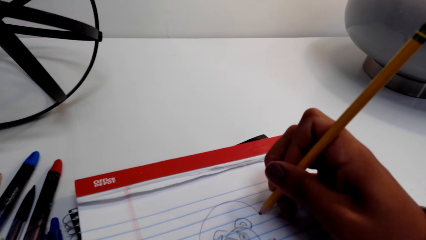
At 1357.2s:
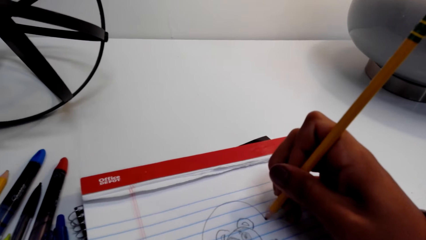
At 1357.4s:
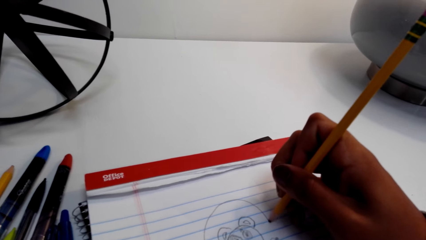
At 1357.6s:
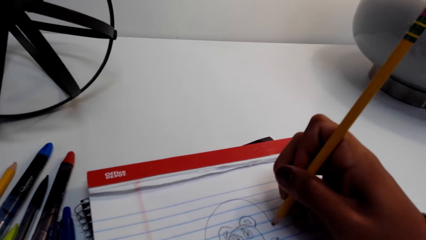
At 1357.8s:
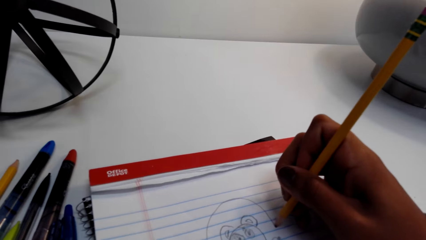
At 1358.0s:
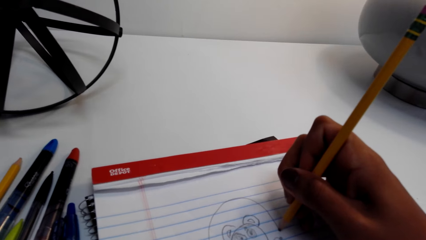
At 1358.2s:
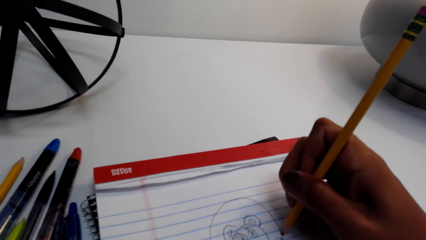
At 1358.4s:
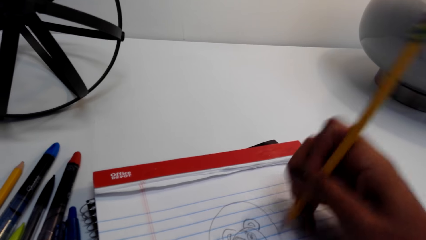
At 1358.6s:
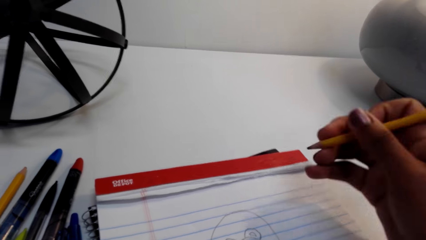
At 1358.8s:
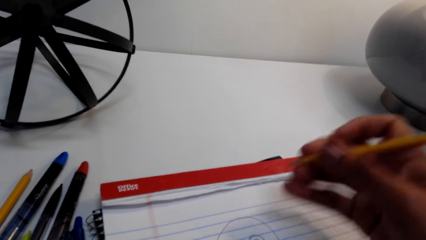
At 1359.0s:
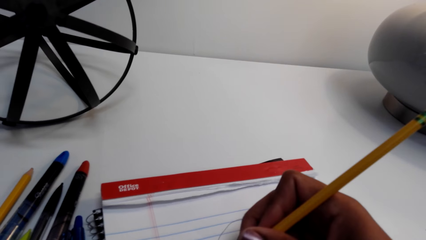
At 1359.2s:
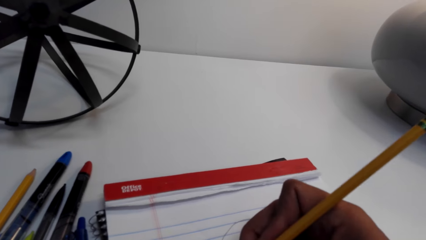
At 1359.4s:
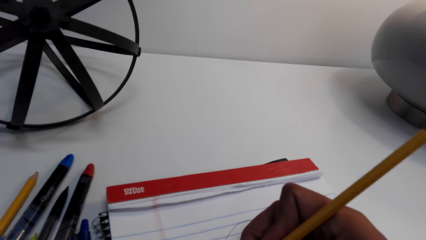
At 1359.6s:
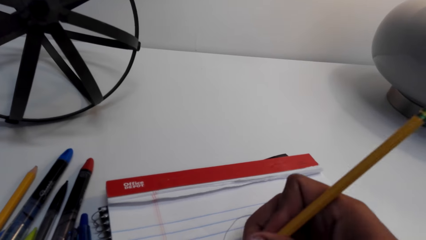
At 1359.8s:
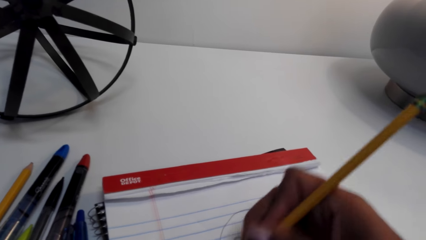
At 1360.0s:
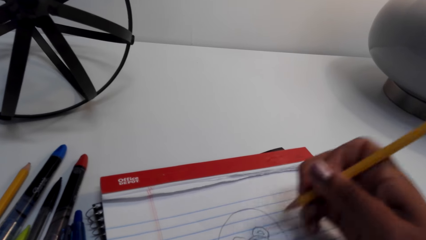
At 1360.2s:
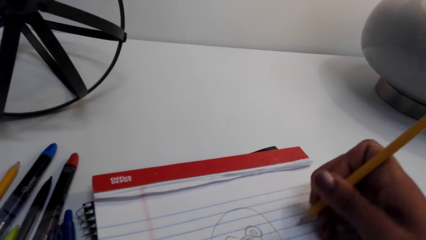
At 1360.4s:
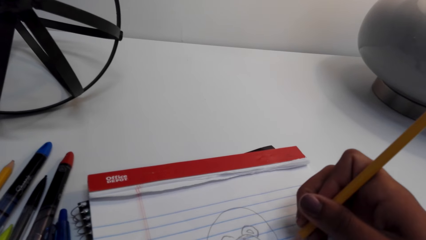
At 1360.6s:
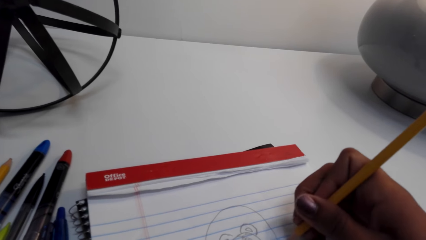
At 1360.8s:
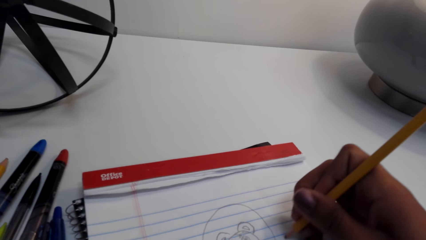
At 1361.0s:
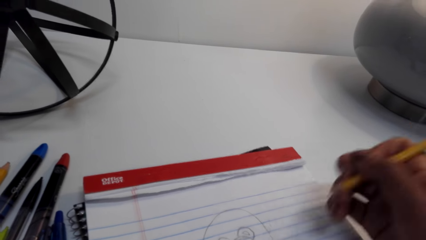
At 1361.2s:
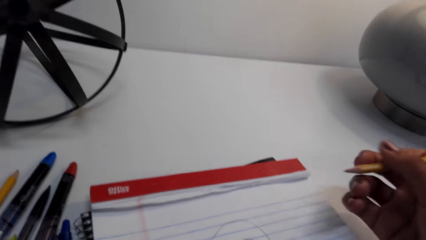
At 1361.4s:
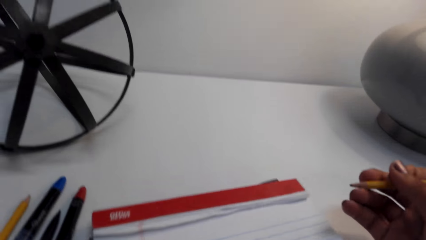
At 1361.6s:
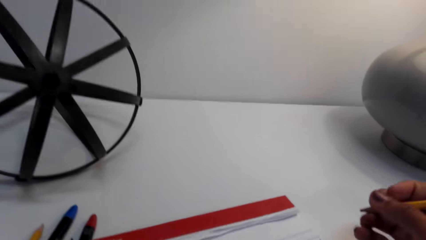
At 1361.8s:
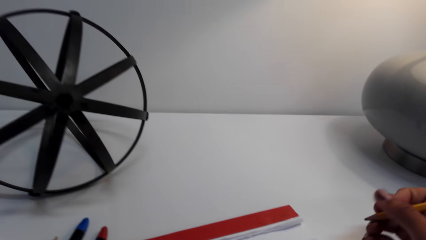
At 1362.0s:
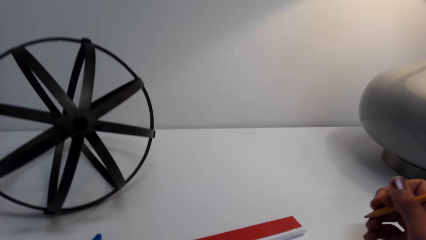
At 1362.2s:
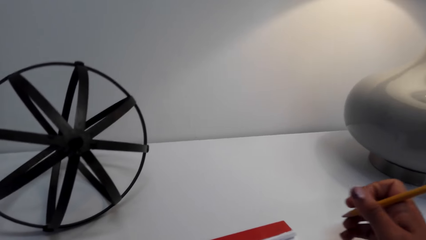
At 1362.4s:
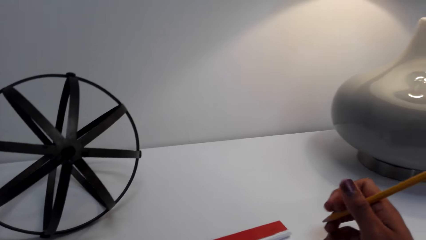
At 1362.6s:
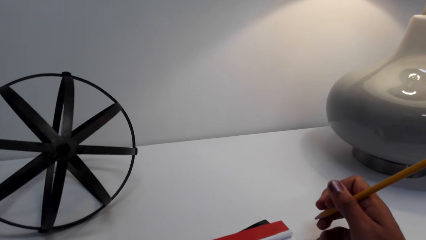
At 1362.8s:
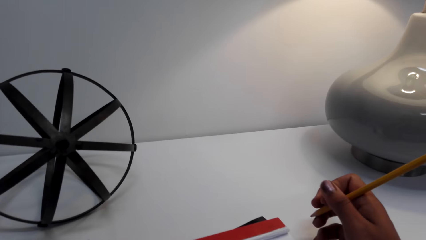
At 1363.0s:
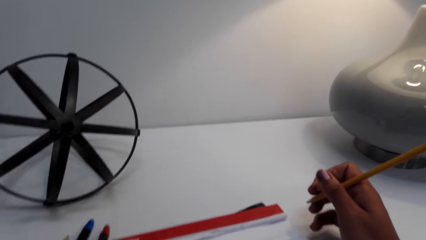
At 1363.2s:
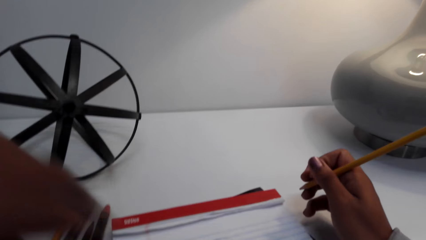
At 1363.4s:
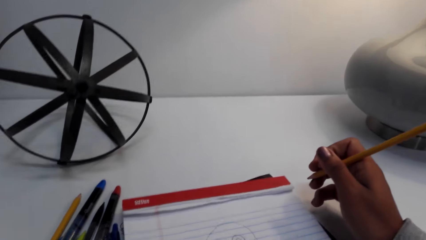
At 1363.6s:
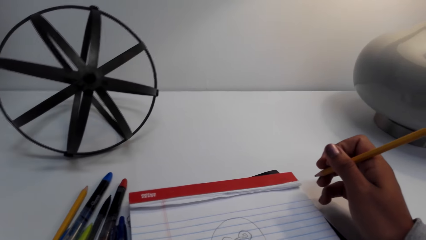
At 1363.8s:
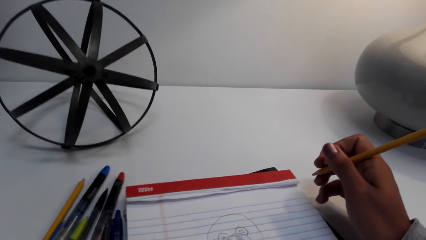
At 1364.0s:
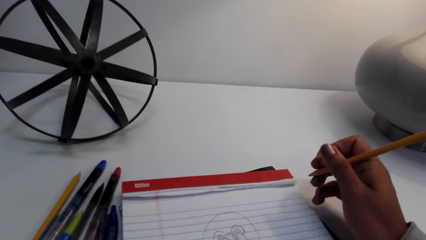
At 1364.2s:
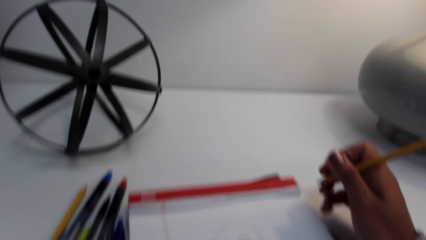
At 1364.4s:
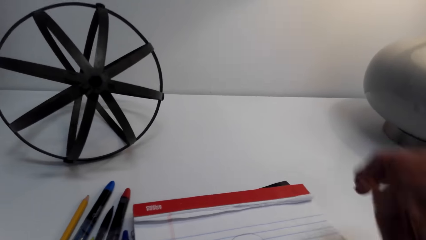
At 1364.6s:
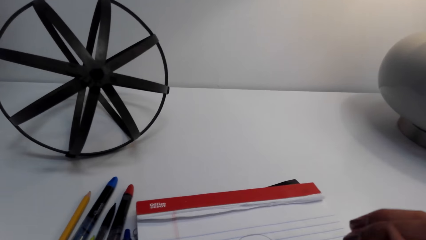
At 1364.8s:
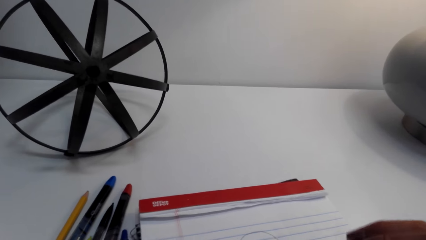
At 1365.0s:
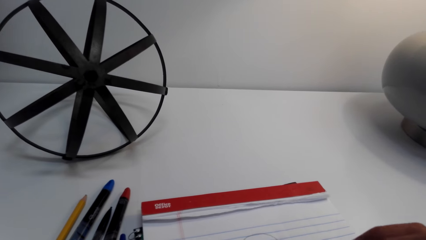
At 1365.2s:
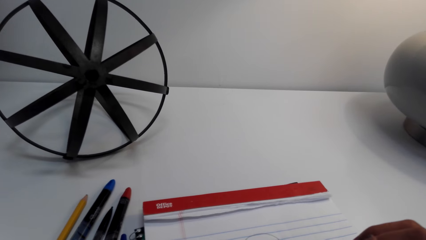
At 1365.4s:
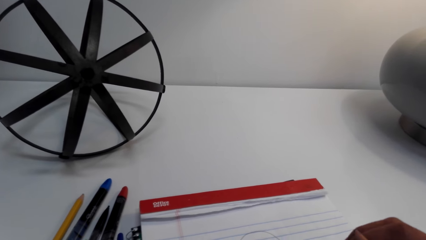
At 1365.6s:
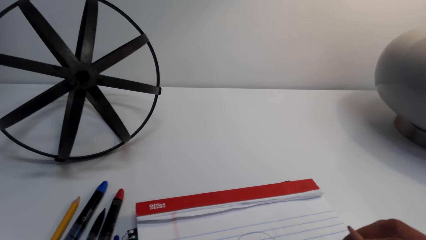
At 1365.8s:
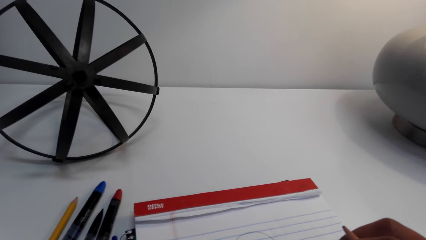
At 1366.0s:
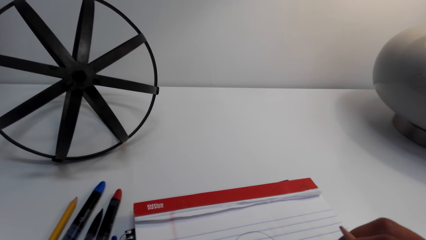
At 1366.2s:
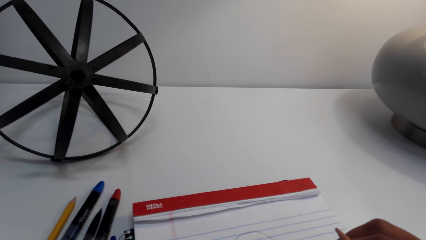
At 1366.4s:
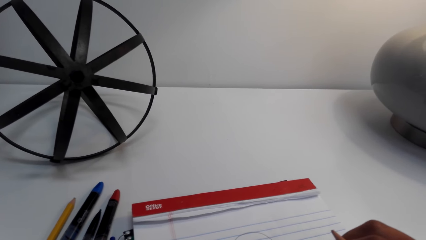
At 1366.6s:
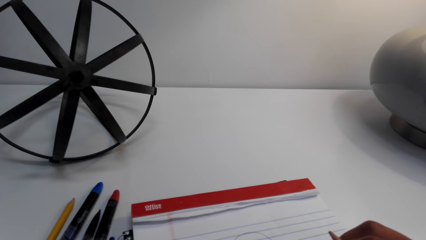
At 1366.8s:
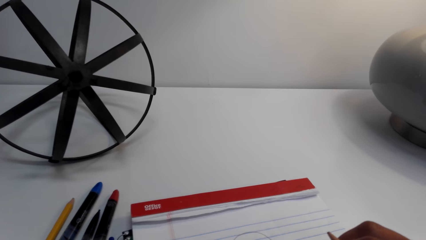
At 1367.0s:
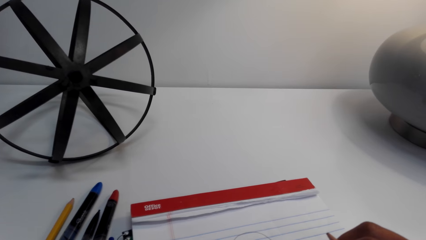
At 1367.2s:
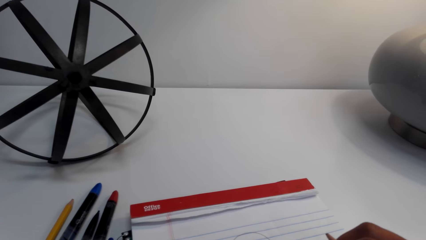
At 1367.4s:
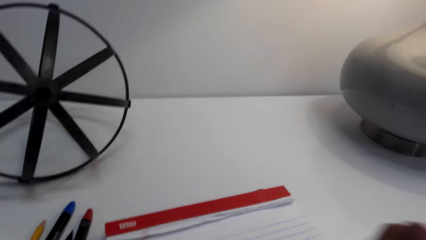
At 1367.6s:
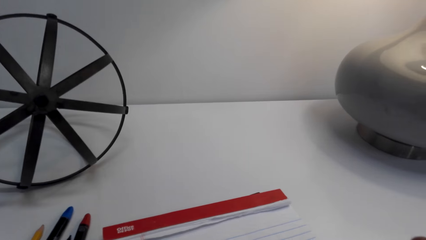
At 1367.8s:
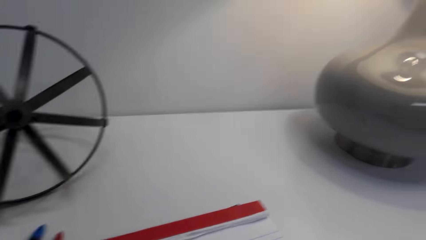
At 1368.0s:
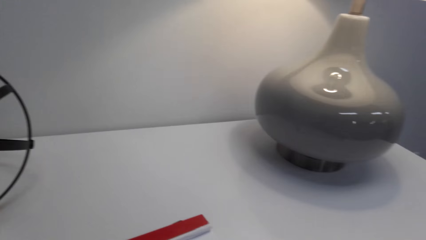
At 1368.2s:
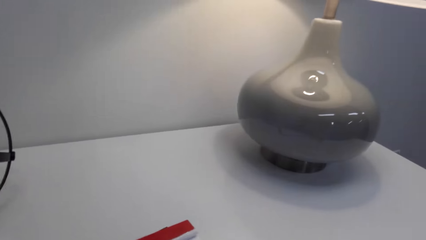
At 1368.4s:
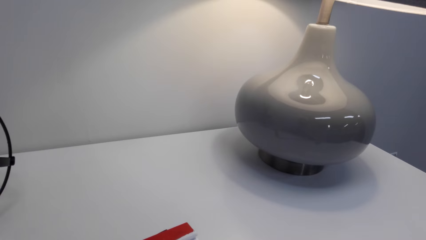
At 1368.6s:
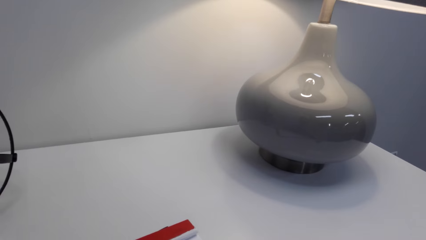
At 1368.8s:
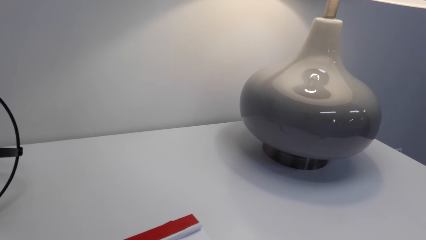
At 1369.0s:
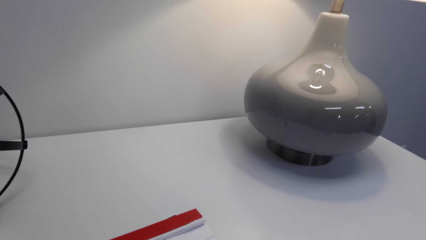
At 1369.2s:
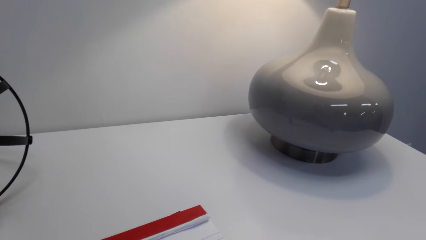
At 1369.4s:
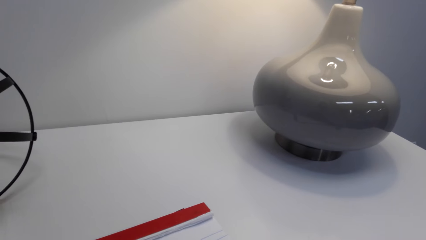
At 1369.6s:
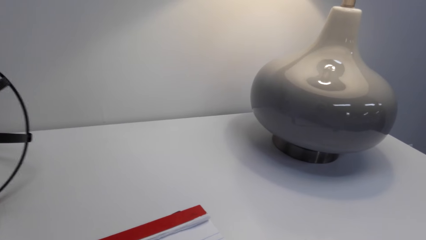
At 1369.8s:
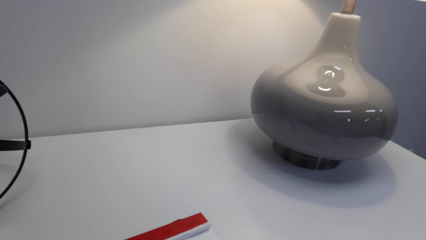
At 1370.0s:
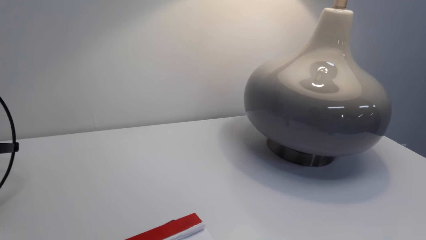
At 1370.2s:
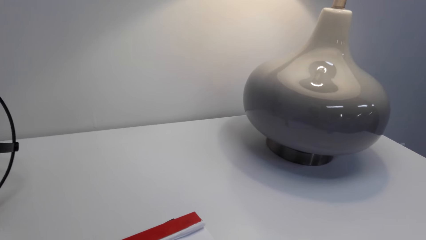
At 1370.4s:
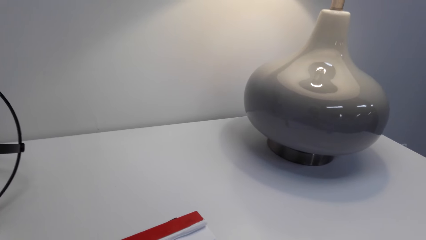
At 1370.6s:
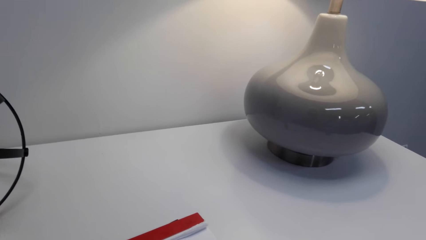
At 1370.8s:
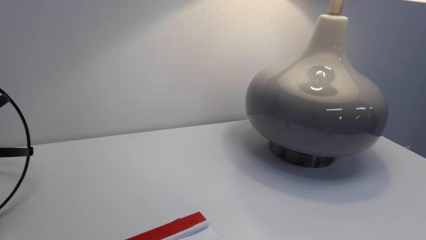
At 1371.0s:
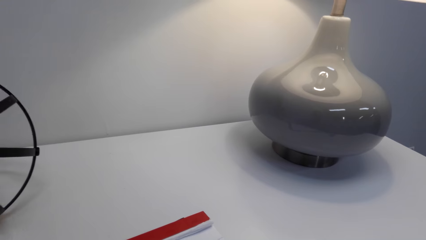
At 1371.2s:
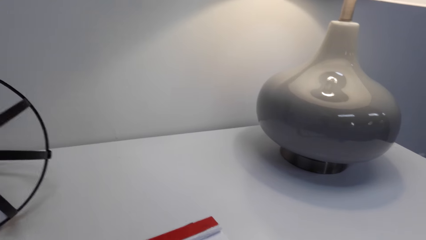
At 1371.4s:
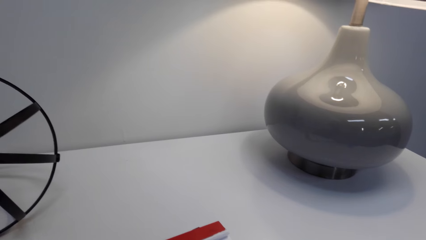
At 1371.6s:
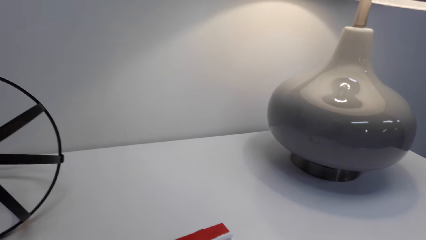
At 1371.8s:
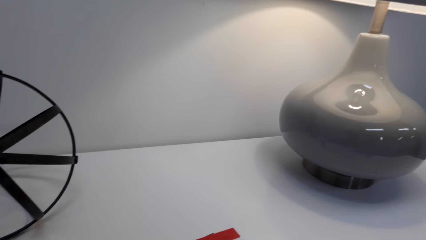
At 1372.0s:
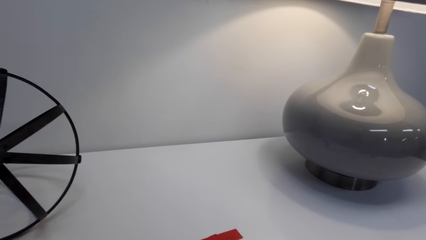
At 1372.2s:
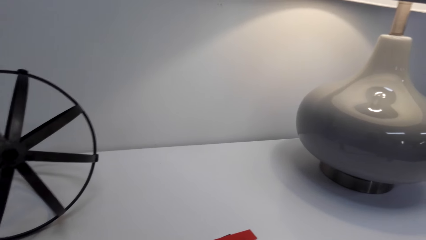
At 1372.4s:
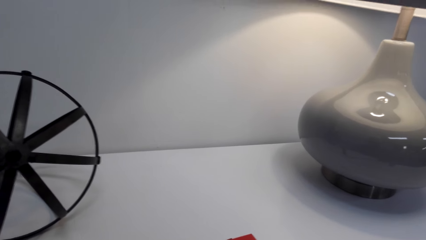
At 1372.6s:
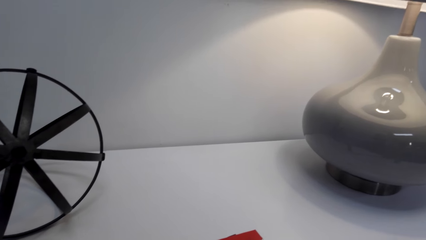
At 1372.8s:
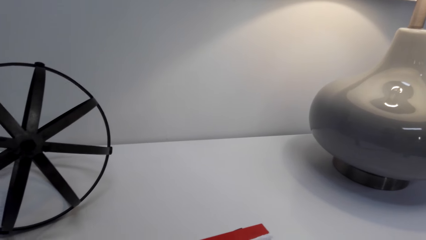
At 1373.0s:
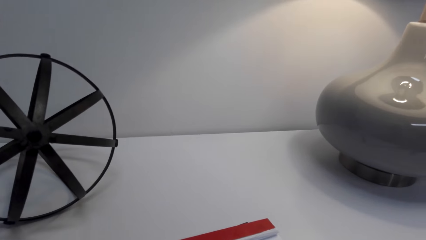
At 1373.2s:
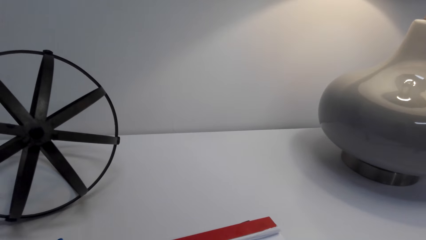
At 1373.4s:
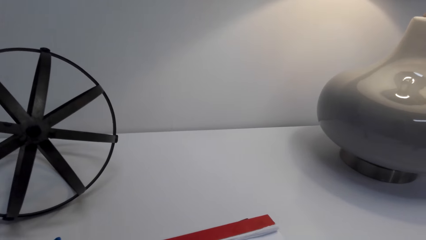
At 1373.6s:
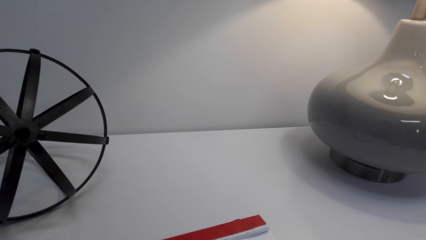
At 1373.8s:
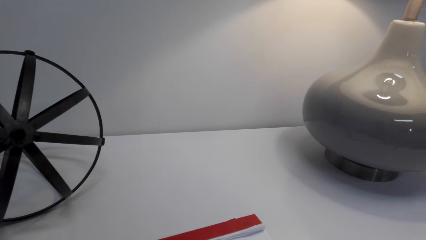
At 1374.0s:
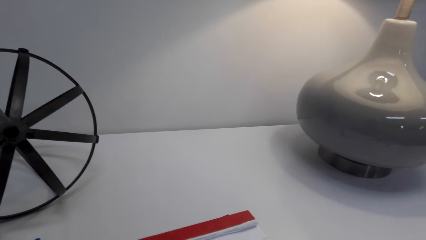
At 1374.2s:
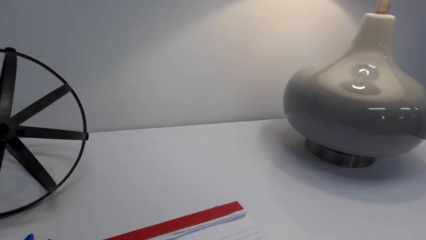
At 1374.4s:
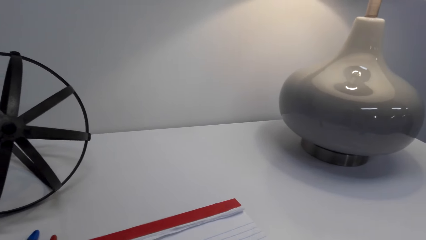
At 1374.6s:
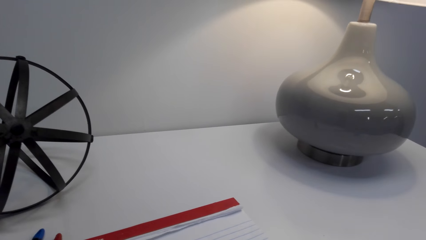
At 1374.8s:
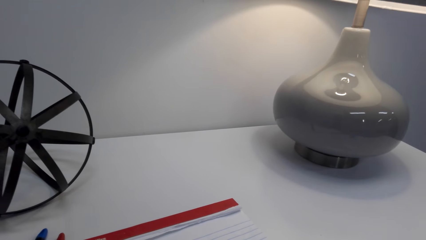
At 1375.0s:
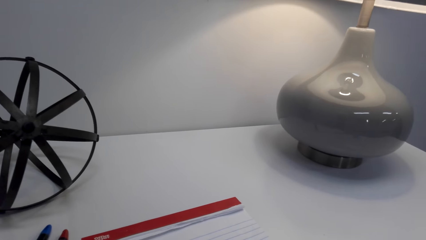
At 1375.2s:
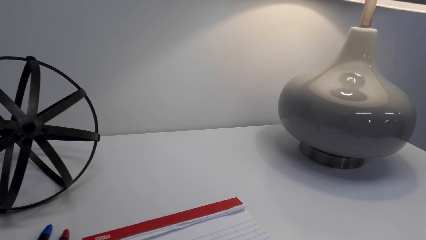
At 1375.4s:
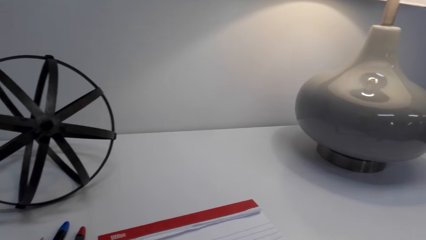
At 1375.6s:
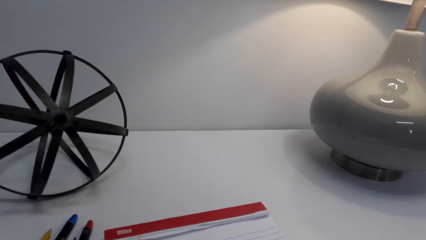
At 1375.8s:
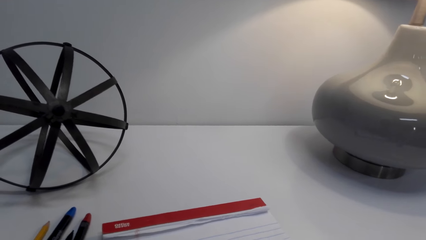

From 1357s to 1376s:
The camera wearer holds the pencil. They move the left hand to the camera. They stare in the room. They look around.
